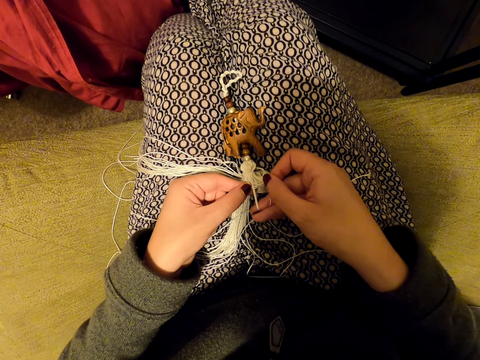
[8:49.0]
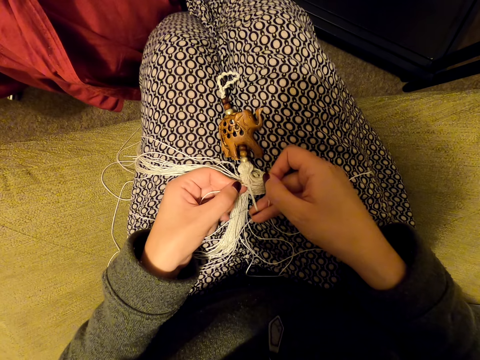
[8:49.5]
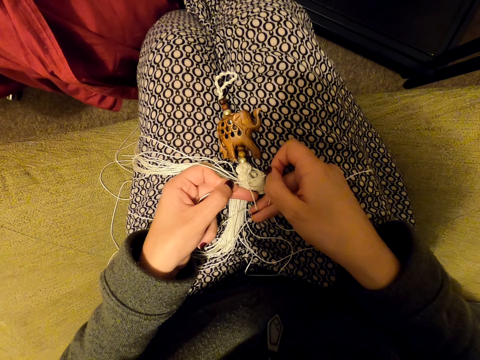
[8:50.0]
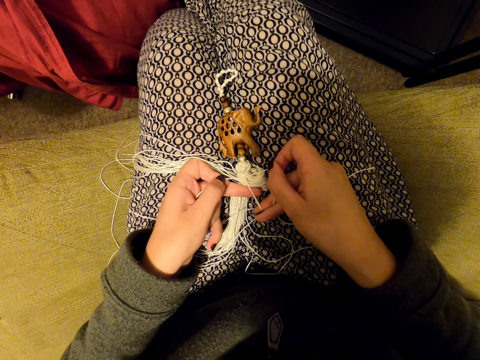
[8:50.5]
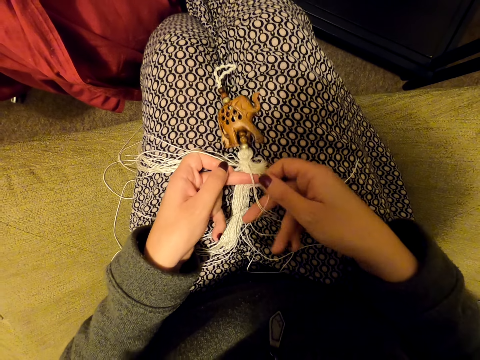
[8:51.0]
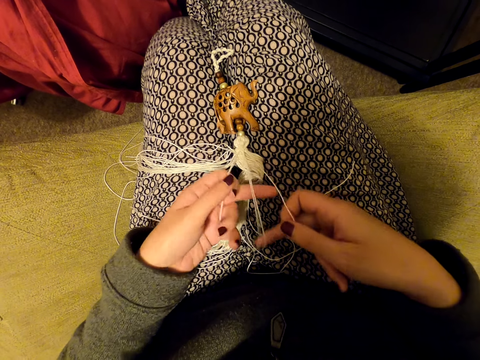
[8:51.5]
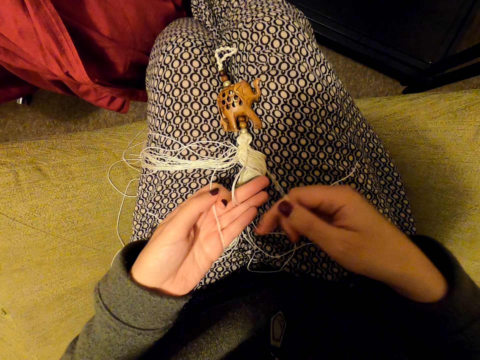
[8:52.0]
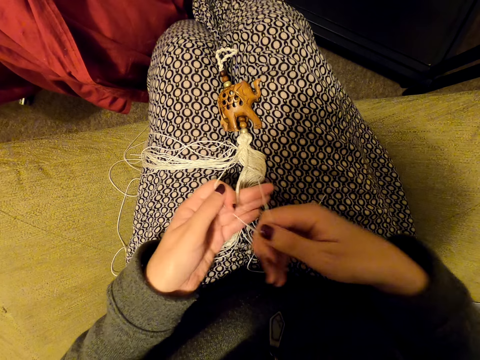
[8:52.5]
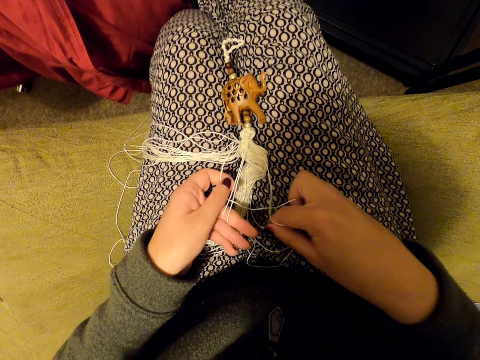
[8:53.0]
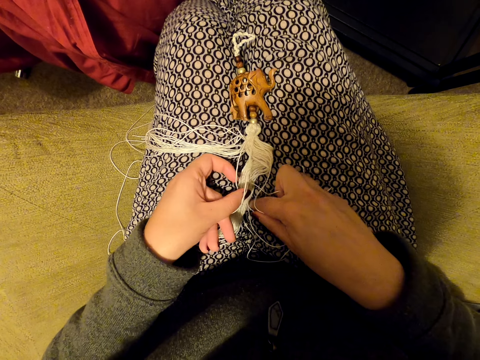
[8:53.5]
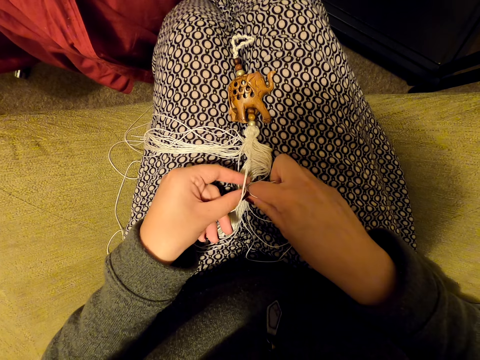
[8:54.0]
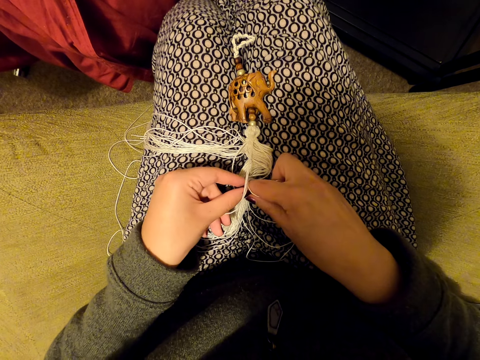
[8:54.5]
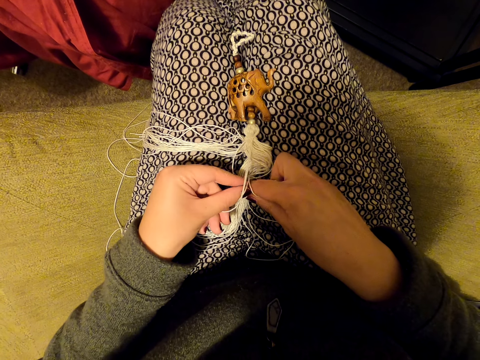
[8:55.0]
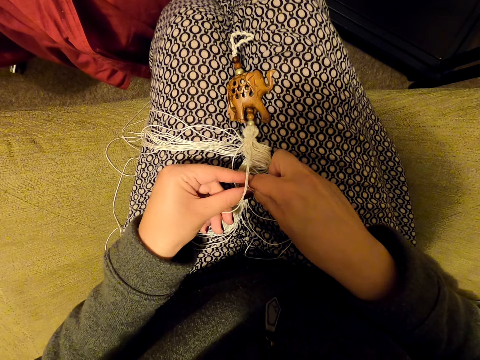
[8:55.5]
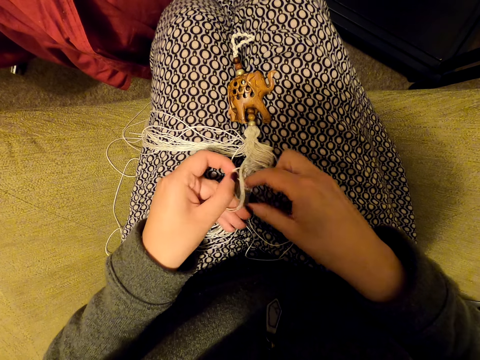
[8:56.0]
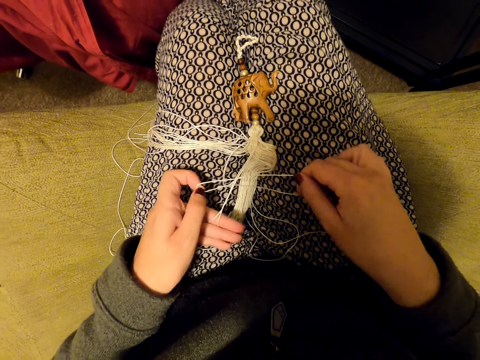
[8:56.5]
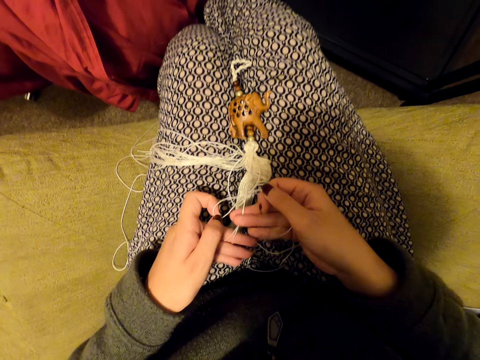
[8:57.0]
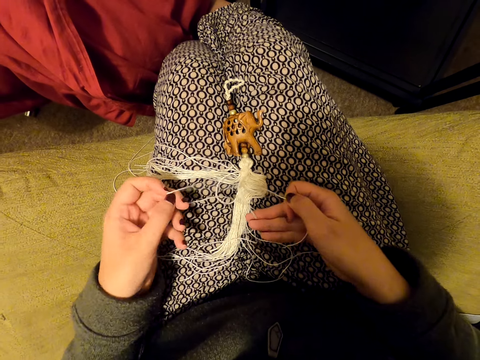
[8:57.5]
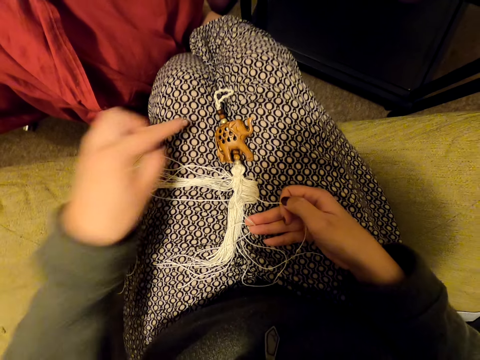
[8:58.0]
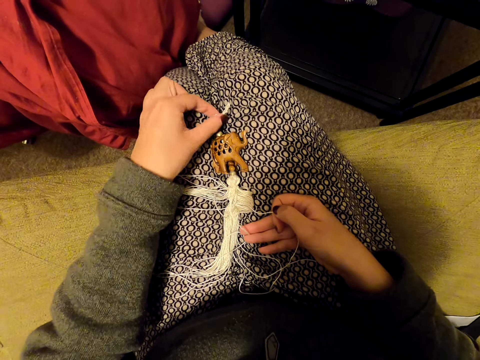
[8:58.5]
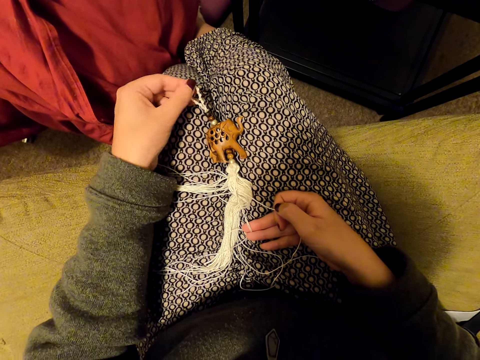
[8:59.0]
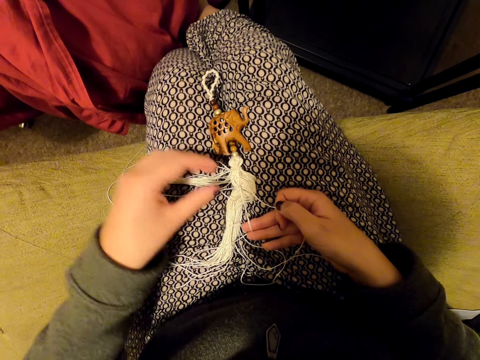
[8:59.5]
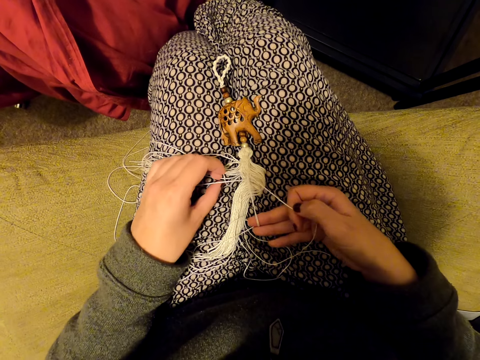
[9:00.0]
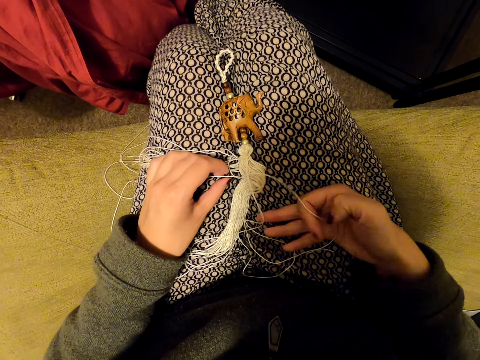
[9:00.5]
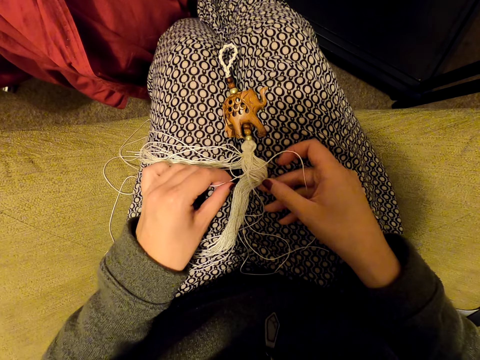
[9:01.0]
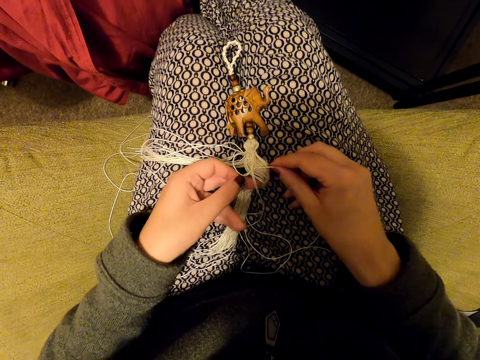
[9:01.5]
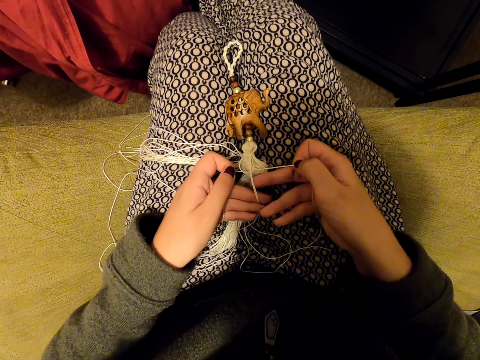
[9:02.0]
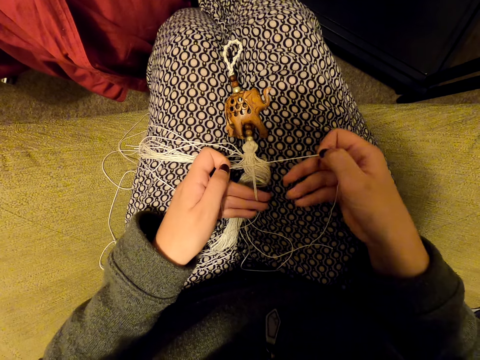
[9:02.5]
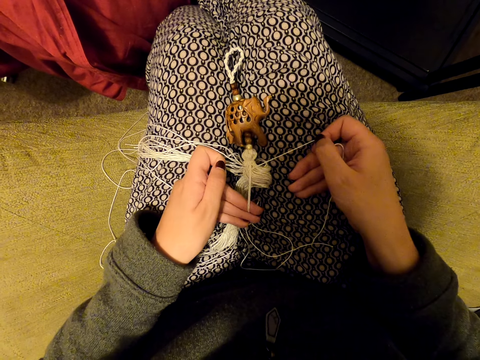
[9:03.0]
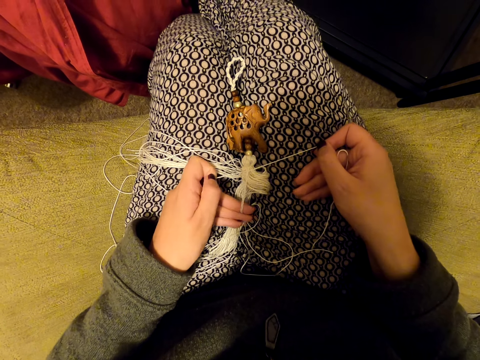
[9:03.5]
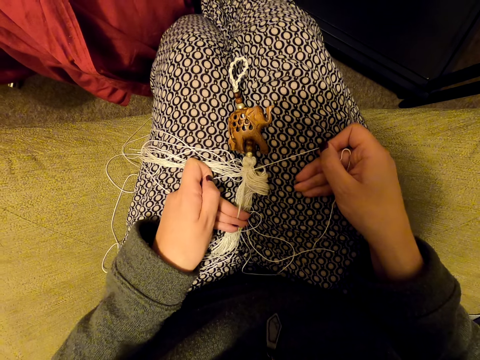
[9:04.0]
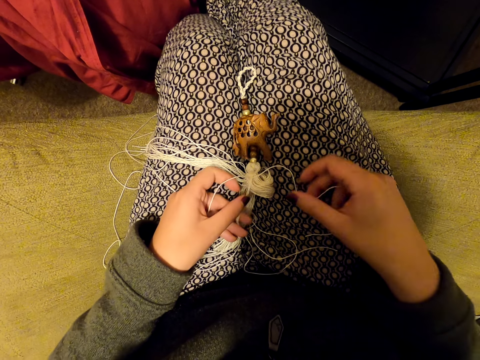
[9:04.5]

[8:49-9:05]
The camera wearer tightens the knot. She knits the tassel decoration with her hands. She weaves something. She pulls the thread. She gestures her hand. She pulls the tassel decoration holder. She picks up the thread. She tightens the knot.

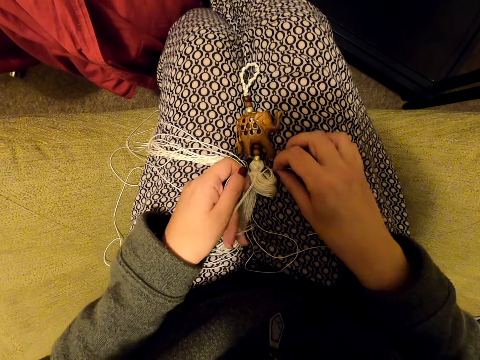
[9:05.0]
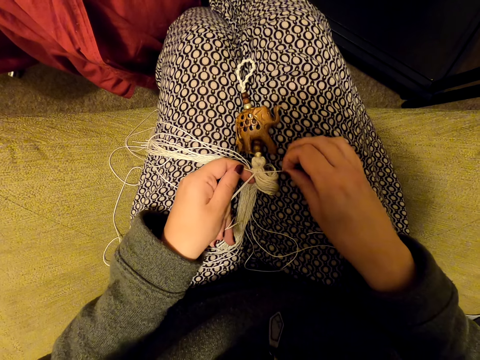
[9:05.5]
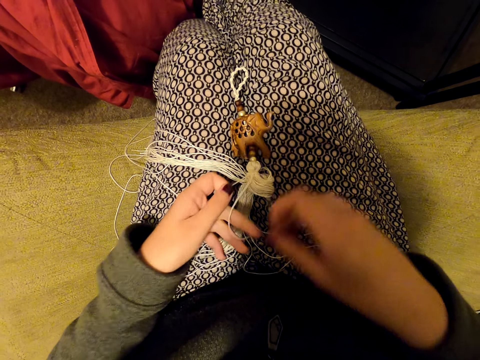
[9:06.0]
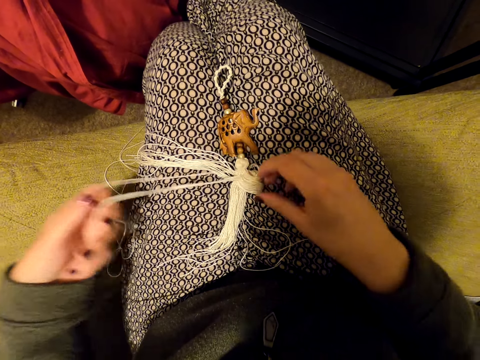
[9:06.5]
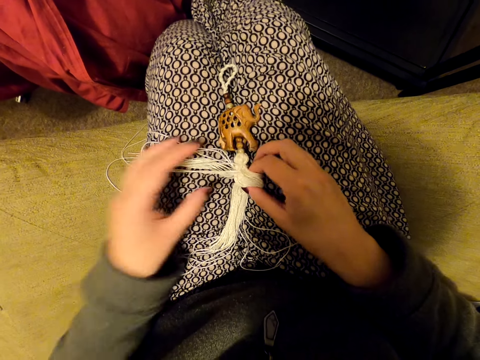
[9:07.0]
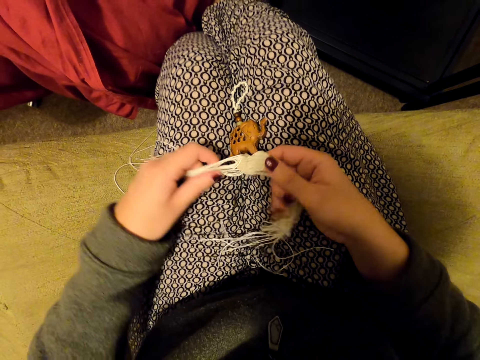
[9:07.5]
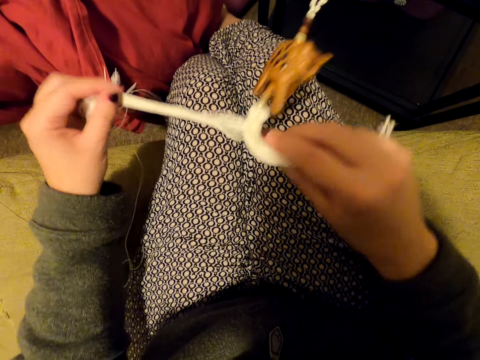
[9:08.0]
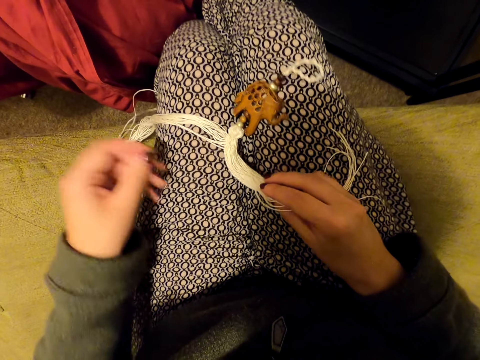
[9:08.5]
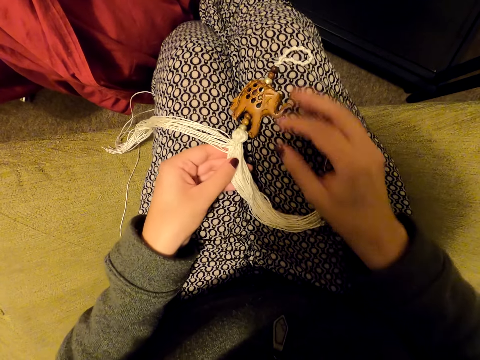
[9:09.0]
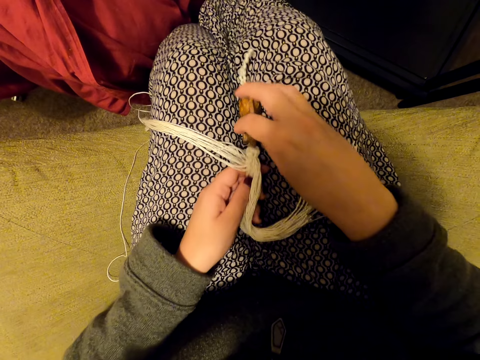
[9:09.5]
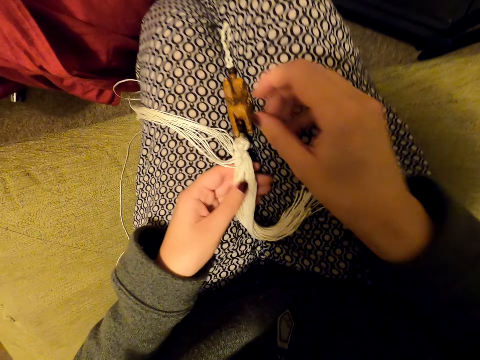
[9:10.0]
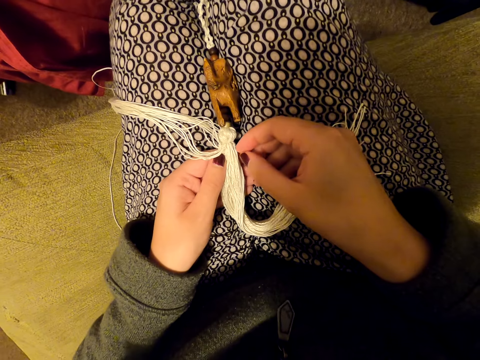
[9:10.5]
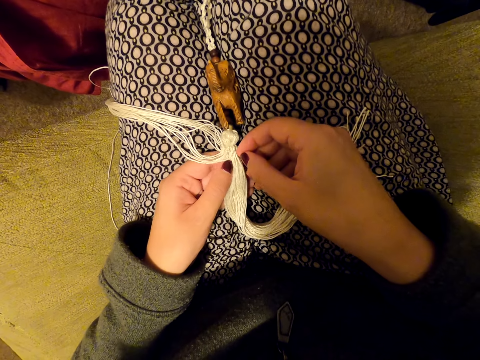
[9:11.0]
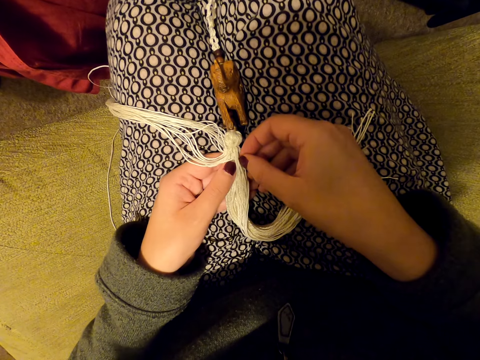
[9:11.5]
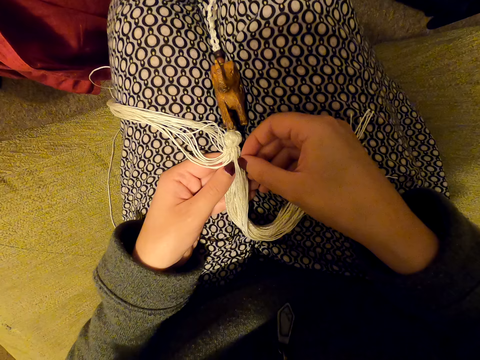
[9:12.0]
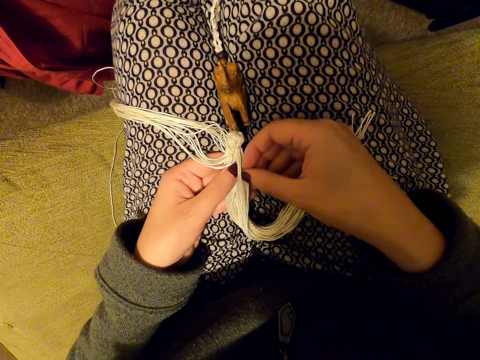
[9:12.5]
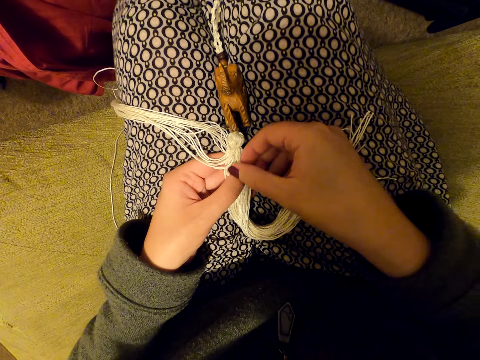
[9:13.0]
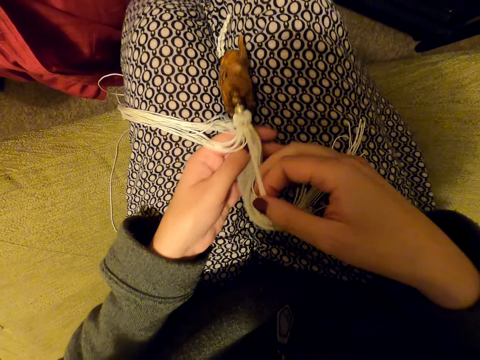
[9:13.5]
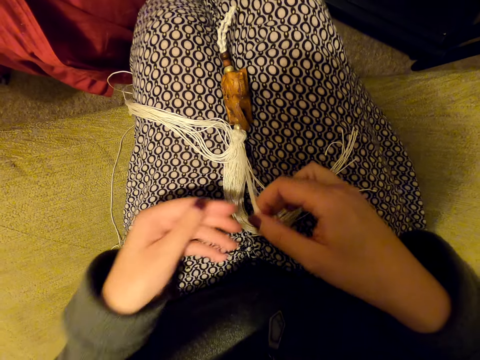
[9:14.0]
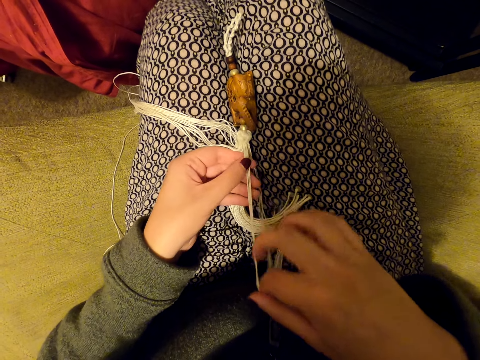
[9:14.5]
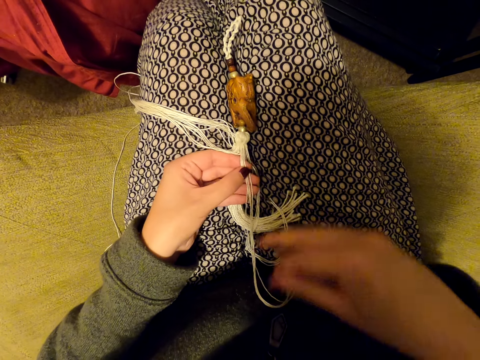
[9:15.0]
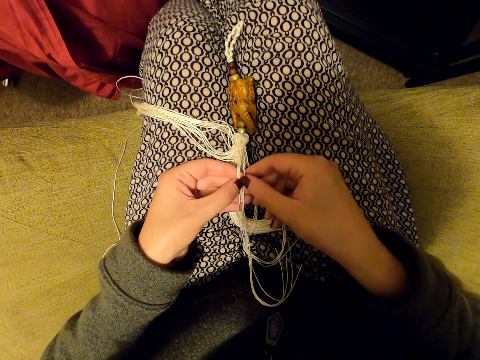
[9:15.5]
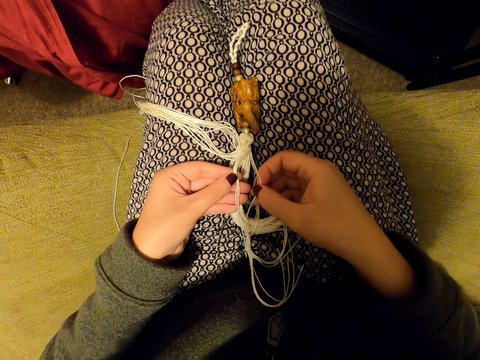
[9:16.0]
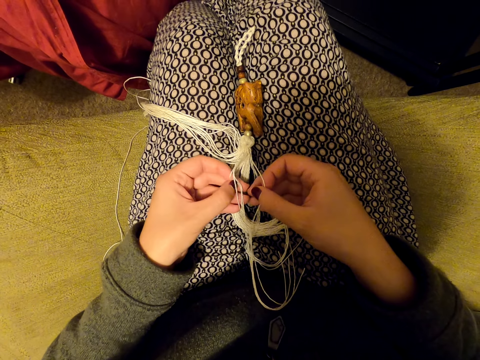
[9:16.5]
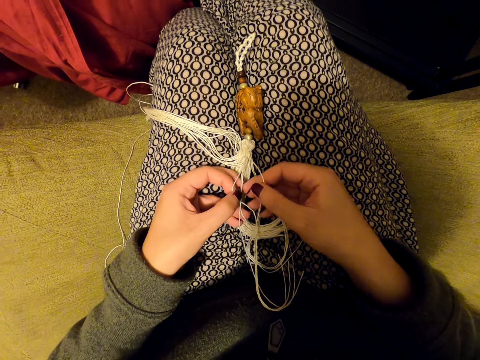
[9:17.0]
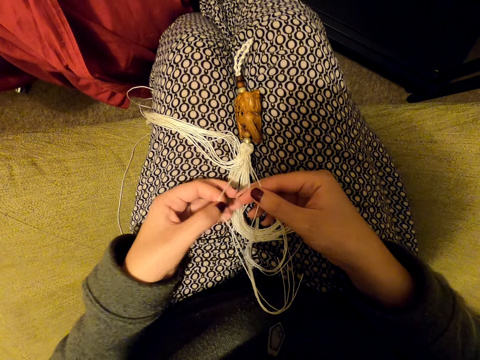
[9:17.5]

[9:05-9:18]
The camera wearer pulls the threads. She puts the thread on her leg. She pulls the threads with both hands. She lifts something. She puts the tassel decoration on her leg. She pulls her hand off the tassel decoration. She holds the threads with both hands. She pulls her hand off the tassel decoration. She holds the tassel decoration with both hands. She puts the wood pendant between her legs. She picks up the threads. She picks up the threads again. She pulls the threads. She stretches the thread. She holds the threads with both hands. She pulls the threads. She drops the thread on her leg. She separates the threads.
